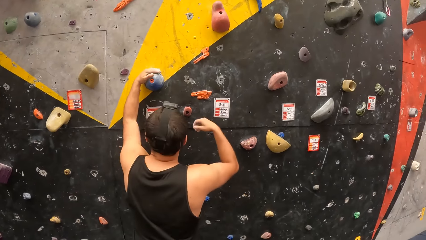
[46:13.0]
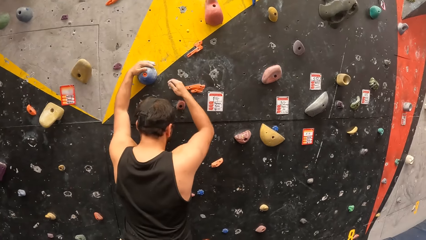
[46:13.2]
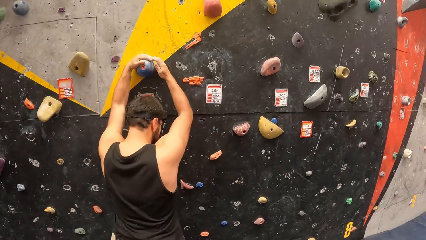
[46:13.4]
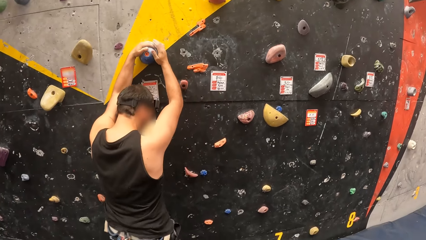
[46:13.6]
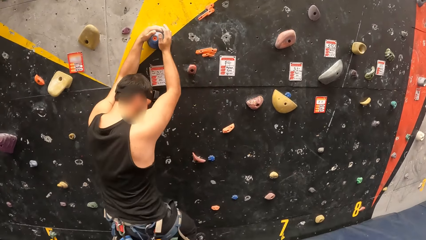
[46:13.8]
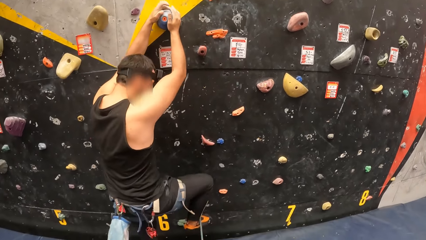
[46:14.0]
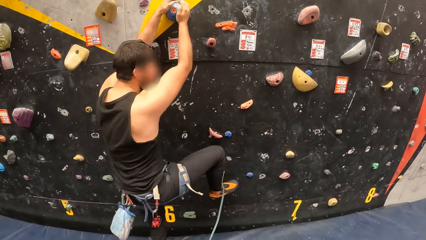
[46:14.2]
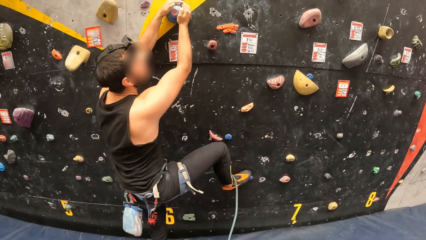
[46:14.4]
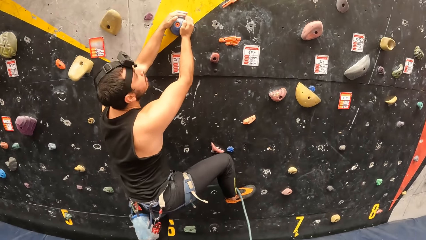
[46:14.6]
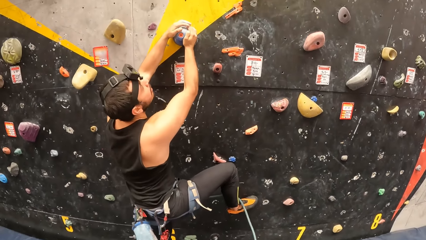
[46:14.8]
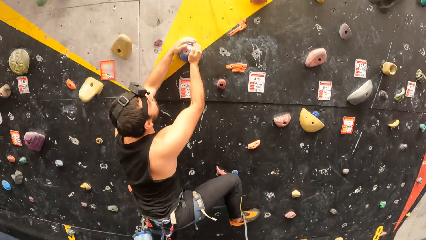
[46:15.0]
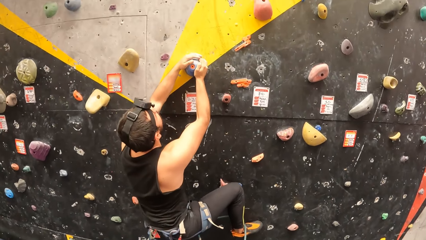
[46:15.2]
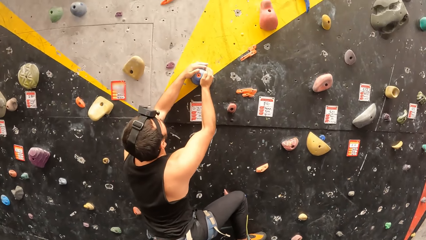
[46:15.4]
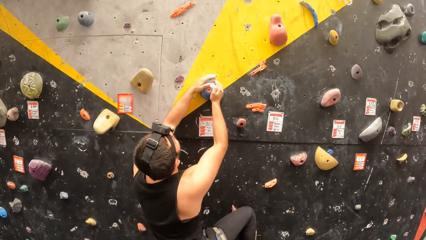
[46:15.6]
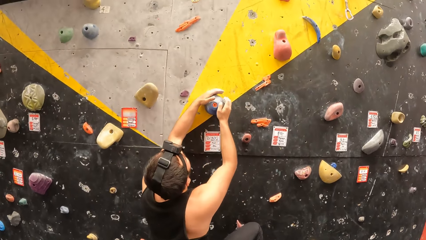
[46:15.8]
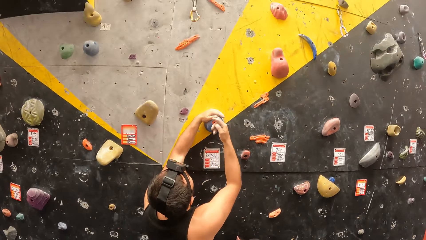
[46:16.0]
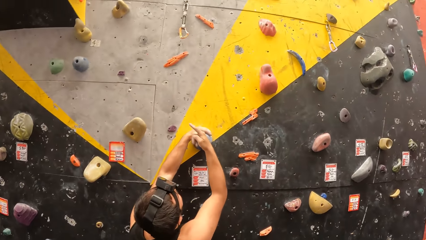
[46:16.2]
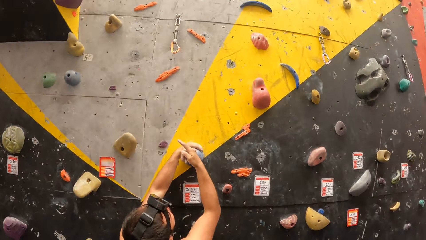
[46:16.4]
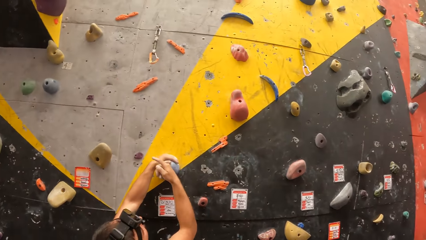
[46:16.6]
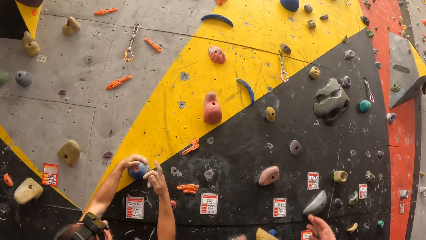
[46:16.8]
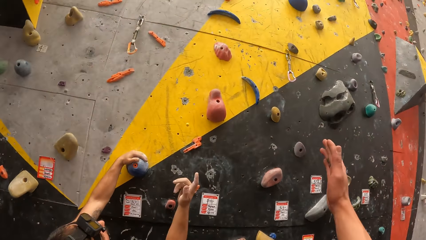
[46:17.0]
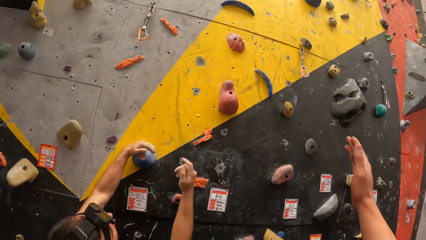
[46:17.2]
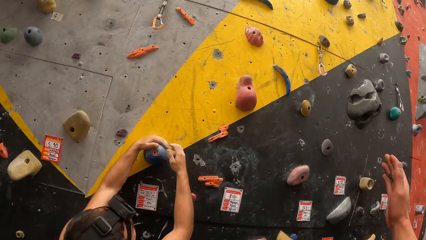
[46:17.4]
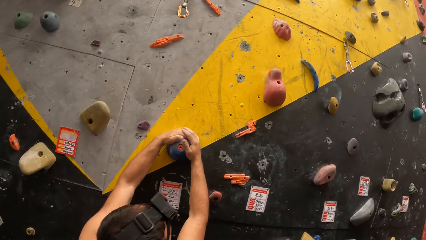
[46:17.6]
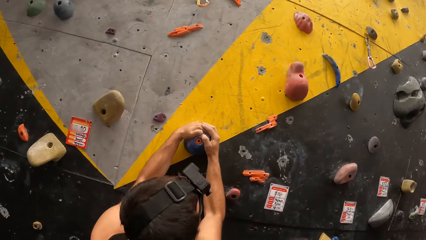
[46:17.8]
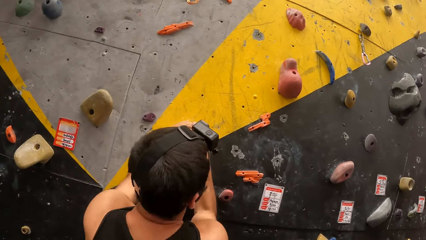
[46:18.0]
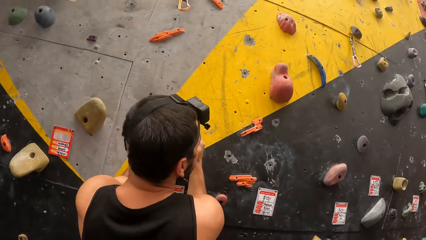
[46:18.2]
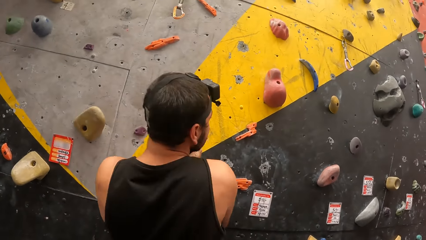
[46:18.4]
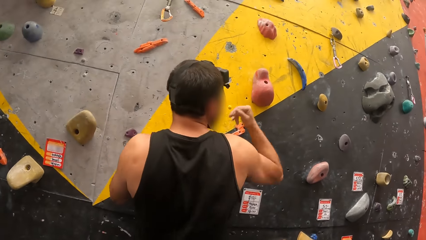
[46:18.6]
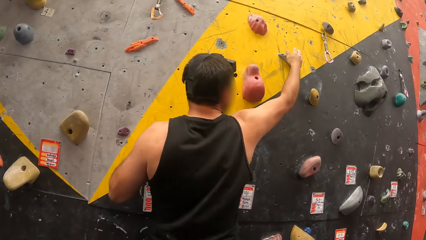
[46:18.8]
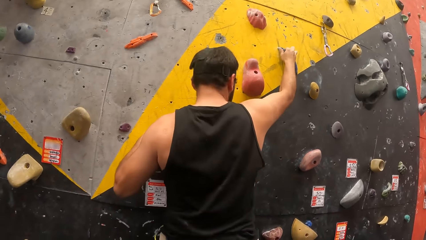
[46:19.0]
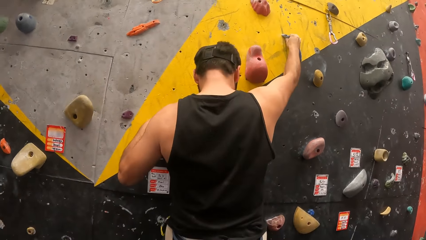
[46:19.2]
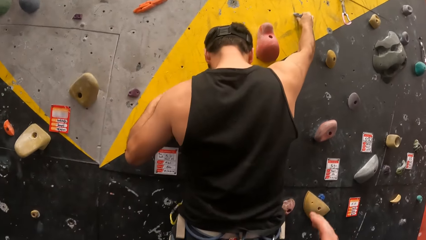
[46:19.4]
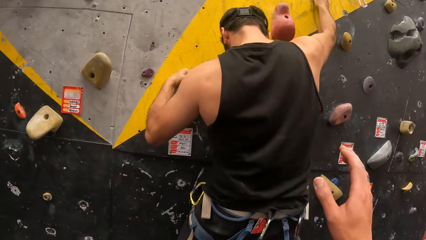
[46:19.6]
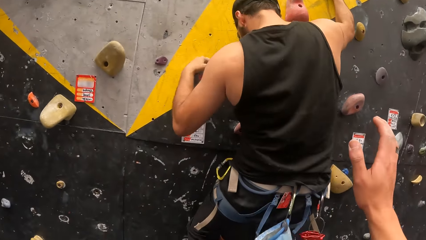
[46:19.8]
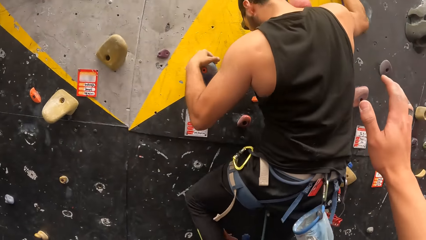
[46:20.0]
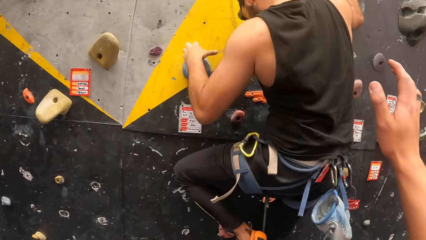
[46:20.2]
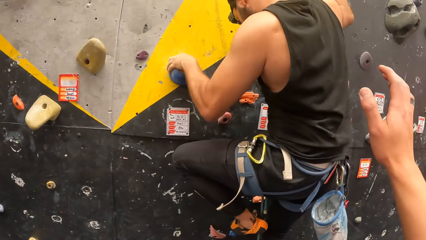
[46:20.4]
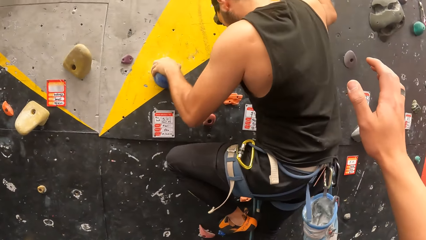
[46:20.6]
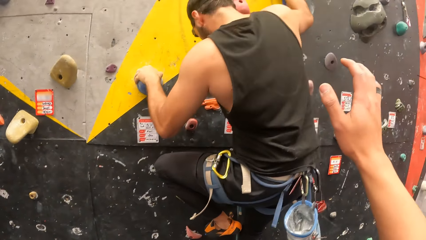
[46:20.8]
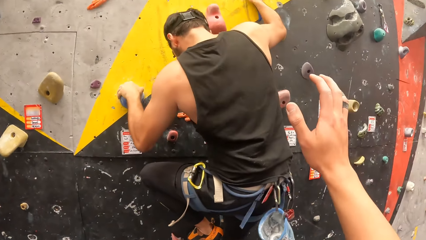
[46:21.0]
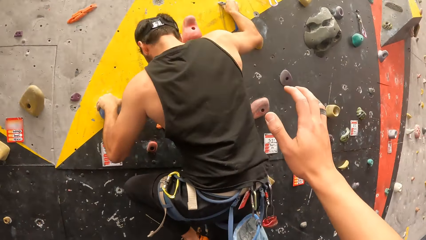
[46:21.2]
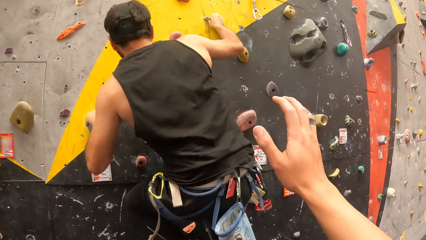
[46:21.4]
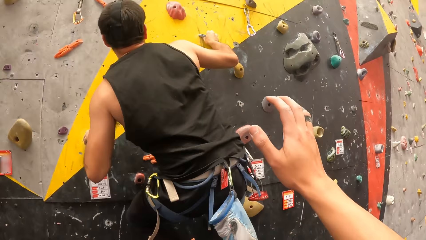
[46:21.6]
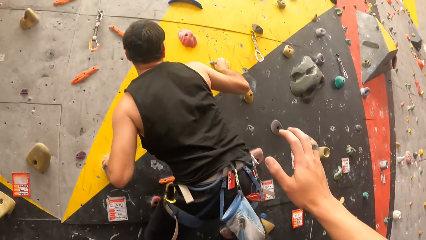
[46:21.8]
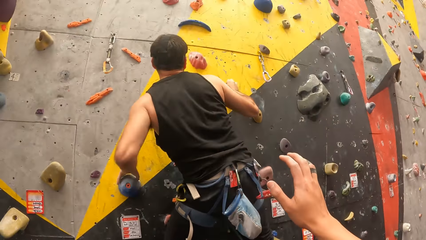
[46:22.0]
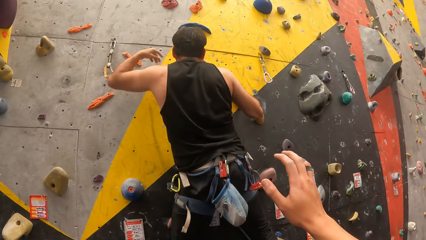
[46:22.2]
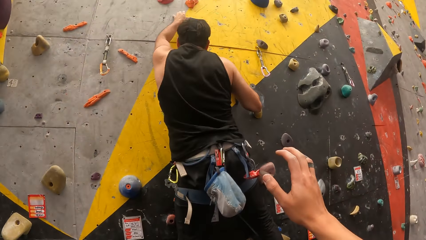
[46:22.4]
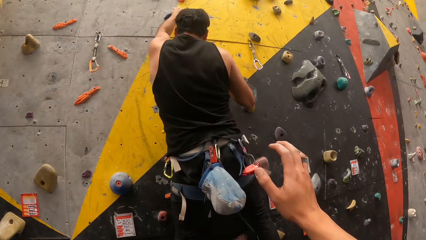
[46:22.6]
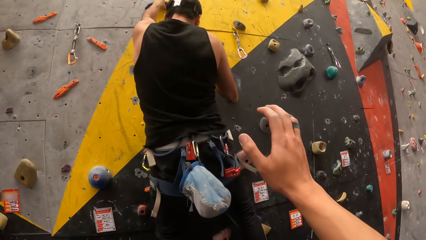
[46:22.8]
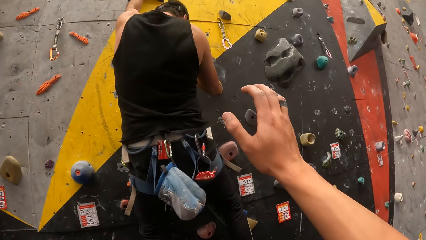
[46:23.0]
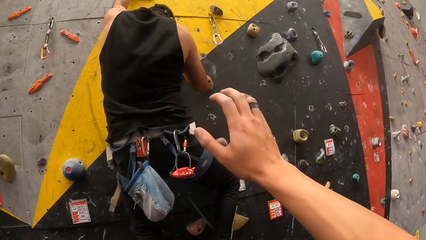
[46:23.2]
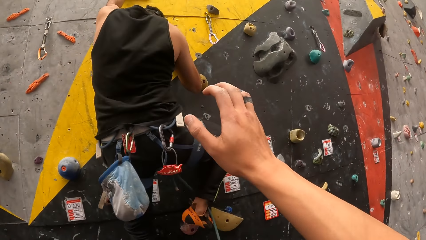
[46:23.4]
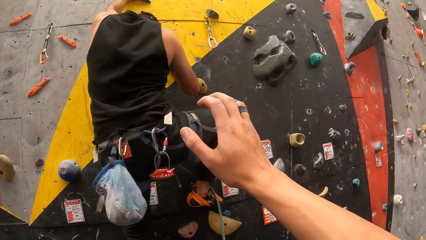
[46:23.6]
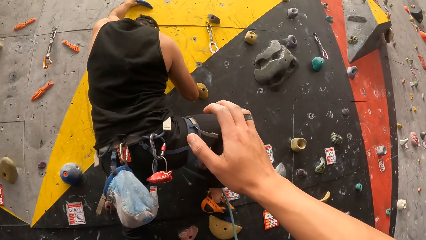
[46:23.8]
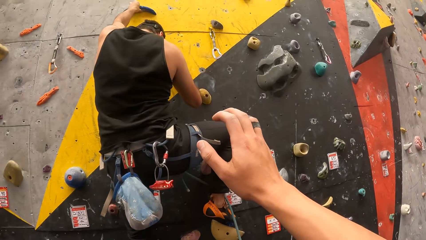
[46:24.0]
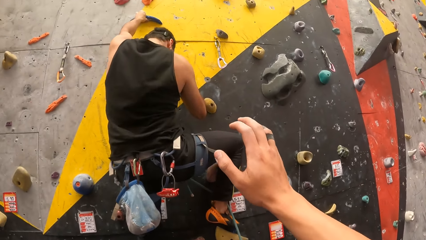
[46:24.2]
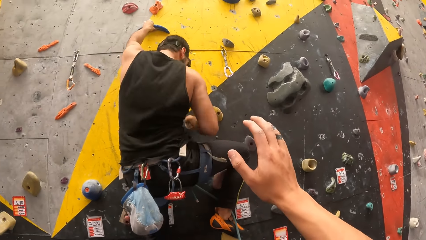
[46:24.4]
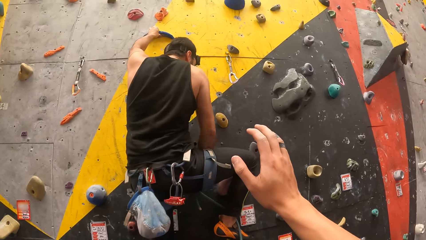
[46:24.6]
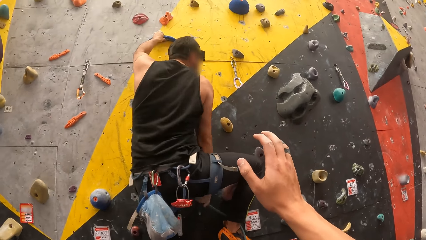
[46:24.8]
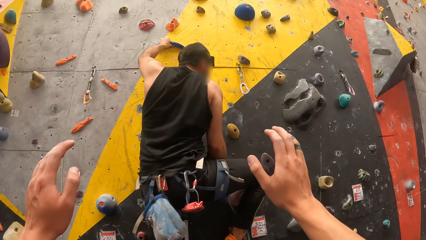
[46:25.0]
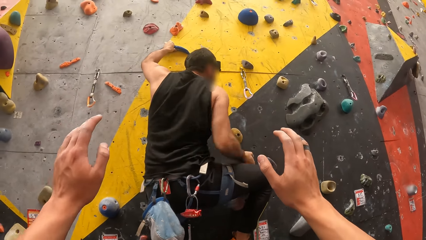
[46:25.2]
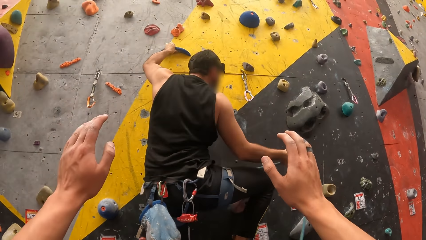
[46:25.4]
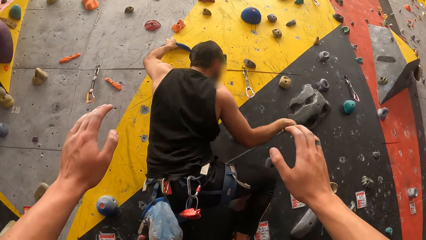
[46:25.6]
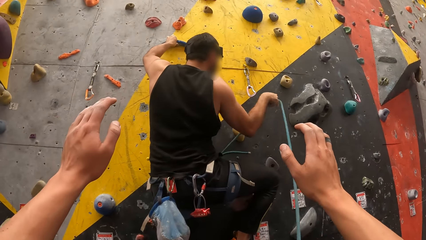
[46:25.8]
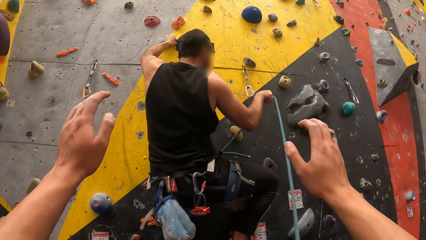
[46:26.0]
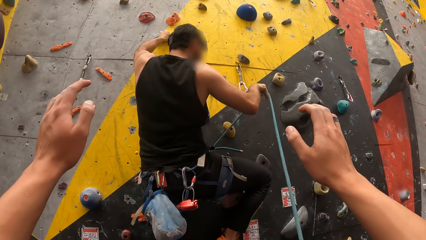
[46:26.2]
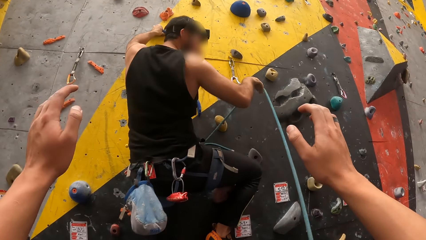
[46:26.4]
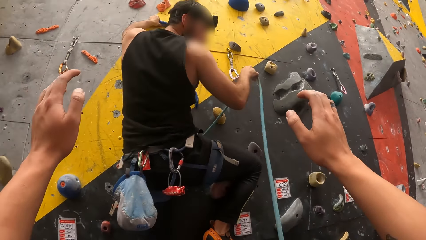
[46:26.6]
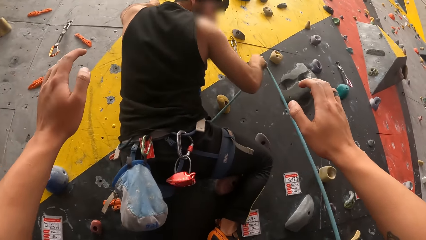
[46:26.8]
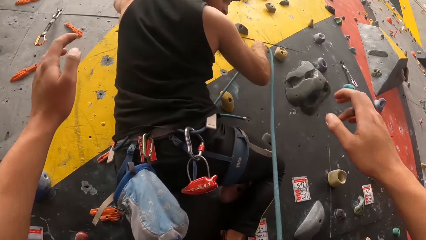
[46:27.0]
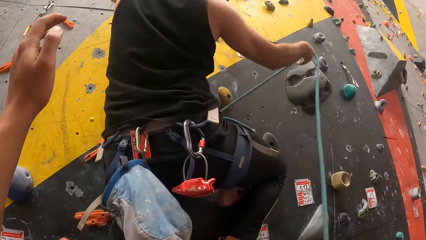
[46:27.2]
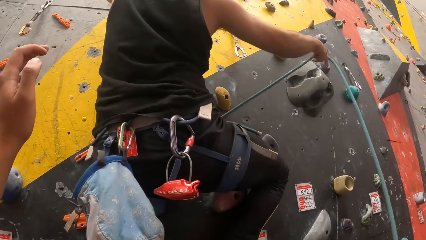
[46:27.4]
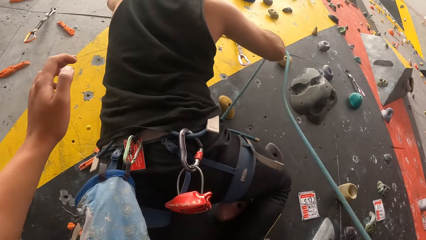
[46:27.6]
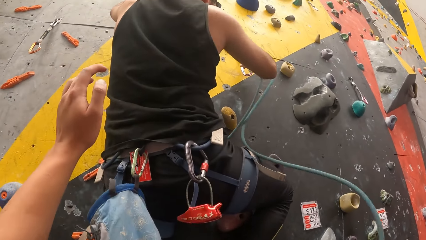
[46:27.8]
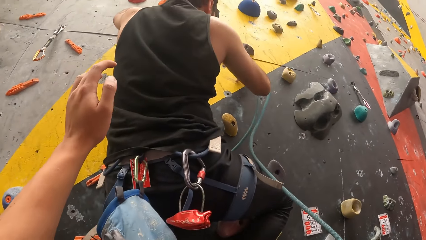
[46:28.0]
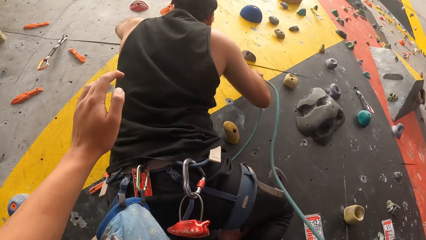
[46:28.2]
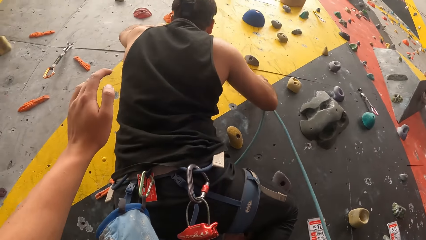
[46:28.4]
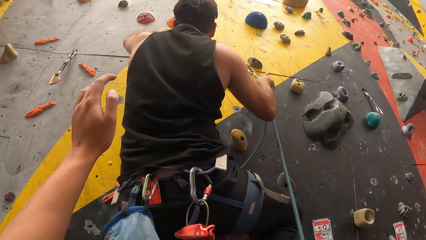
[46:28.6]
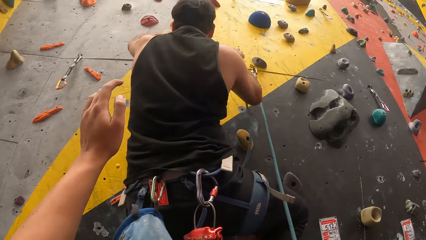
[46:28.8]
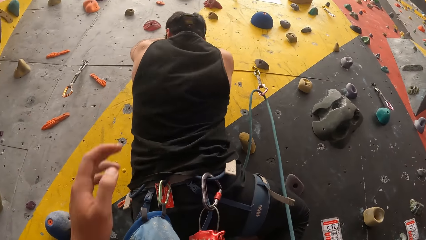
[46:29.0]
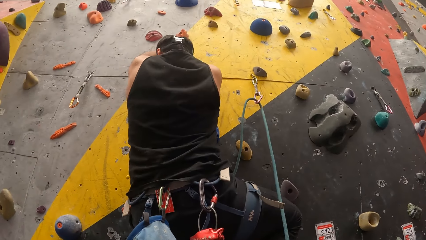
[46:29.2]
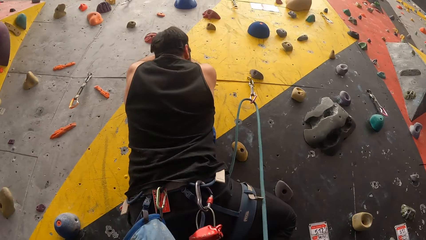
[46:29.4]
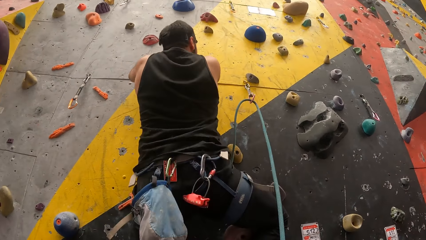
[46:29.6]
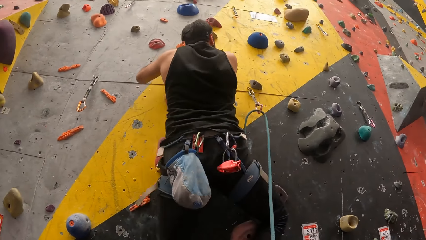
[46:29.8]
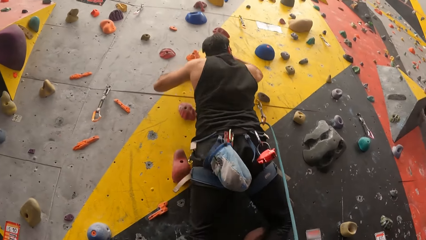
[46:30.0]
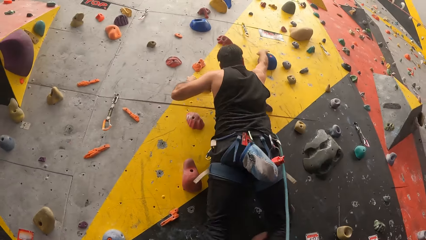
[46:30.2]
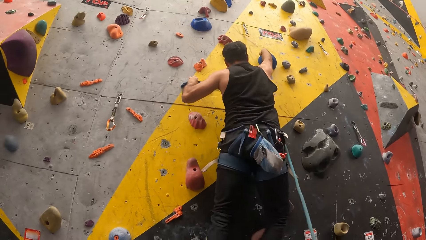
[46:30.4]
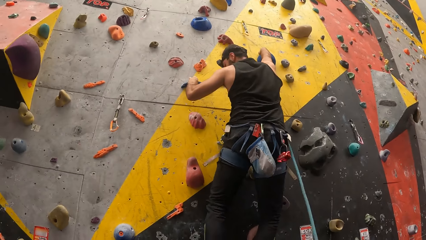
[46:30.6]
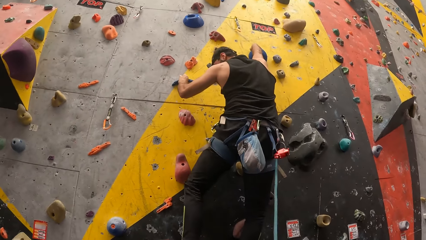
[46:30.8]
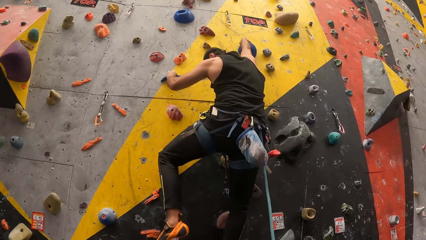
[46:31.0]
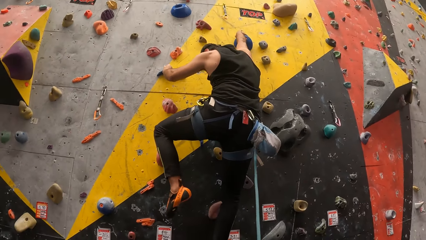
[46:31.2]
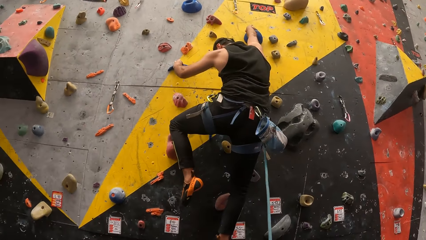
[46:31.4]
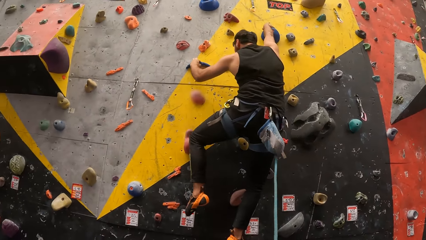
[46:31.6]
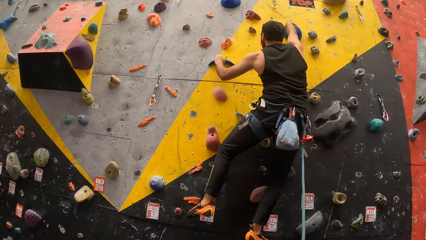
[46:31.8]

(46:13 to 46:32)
A man holds on the bouldering wall and climbs on the bouldering wall. The camera wearer raises his right hand. He looks at the bouldering wall. He moves his hand. The man climbs on the bouldering wall. The camera wearer looks at the man. He raises his hands. The man holds the rope. The camera wearer drops down his right hand. He raises his hand. The man holds the rope on the hook. The camera wearer drops his left hand. The man holds on the bouldering wall and climbs on the bouldering wall. The camera wearer looks at the man.
